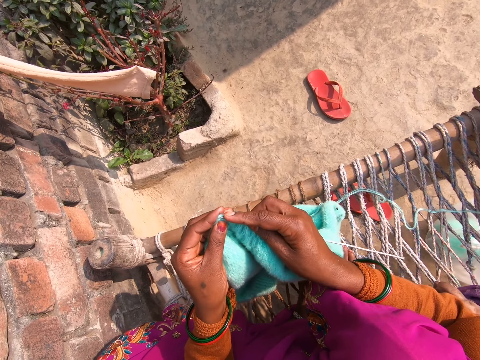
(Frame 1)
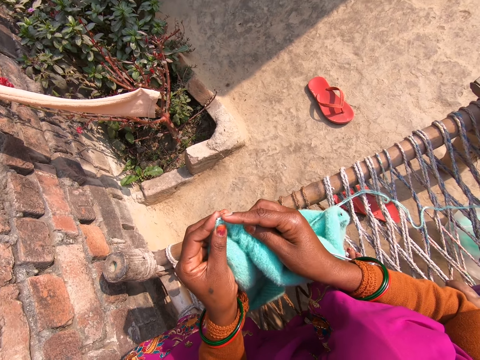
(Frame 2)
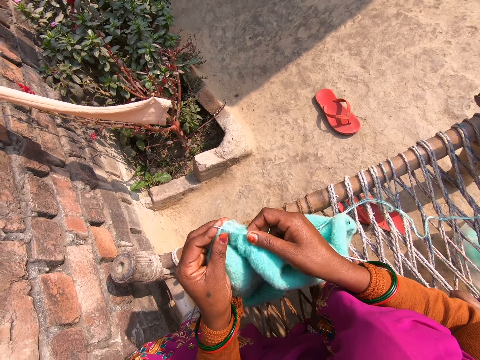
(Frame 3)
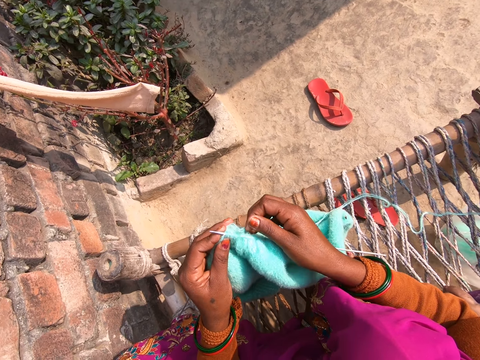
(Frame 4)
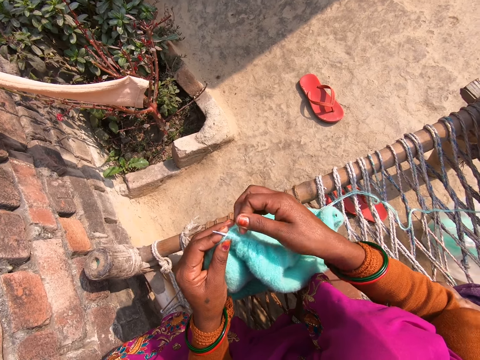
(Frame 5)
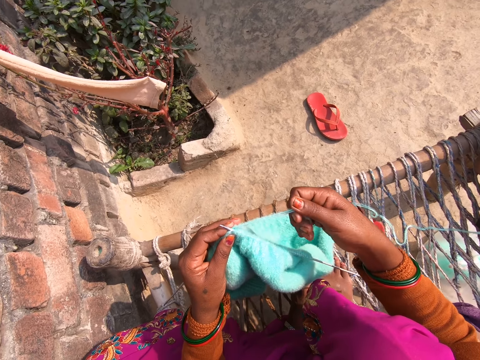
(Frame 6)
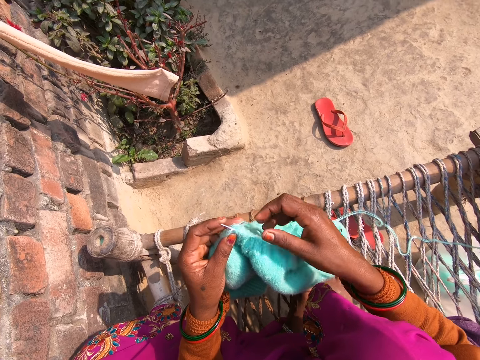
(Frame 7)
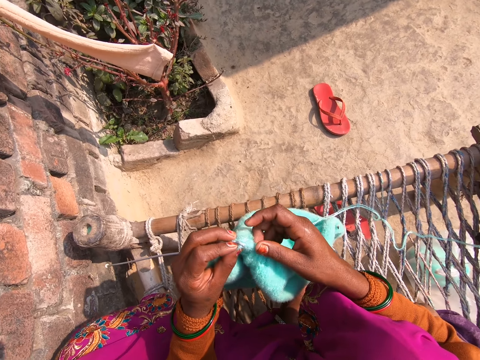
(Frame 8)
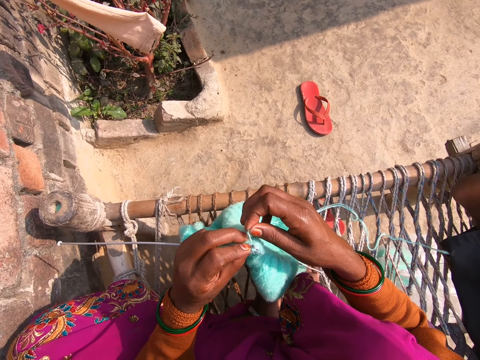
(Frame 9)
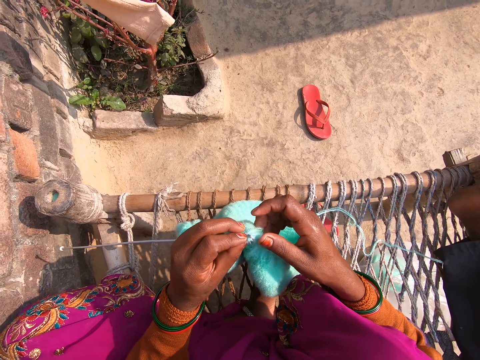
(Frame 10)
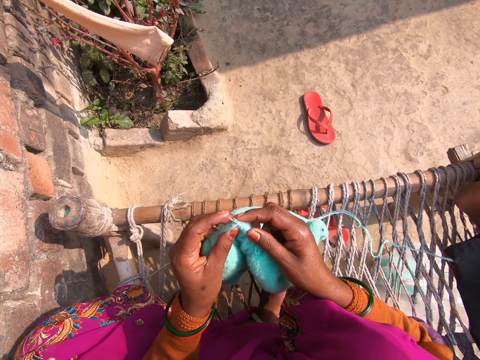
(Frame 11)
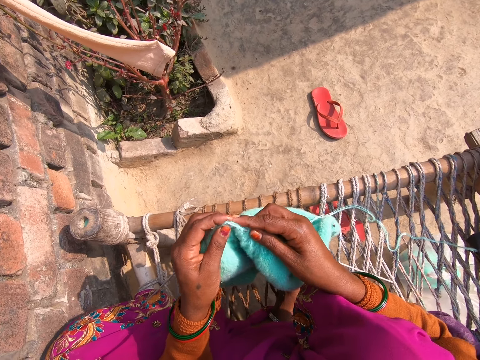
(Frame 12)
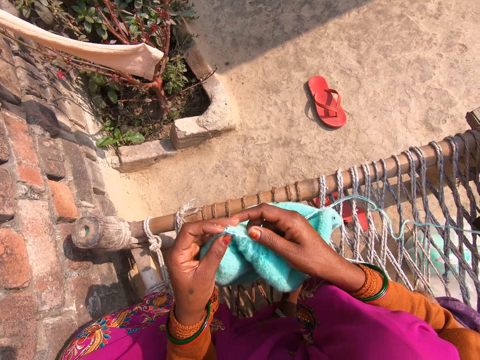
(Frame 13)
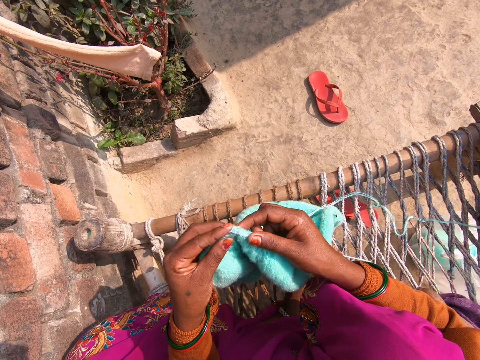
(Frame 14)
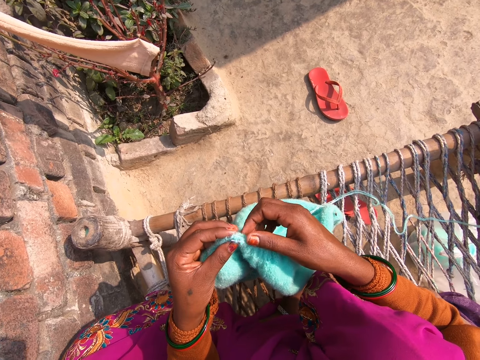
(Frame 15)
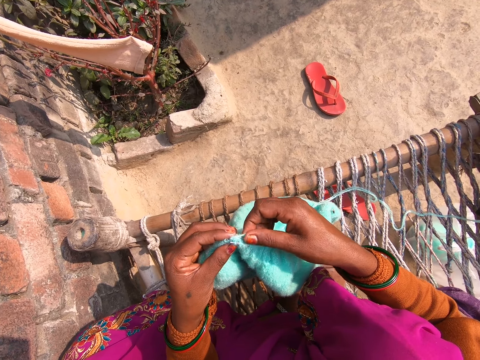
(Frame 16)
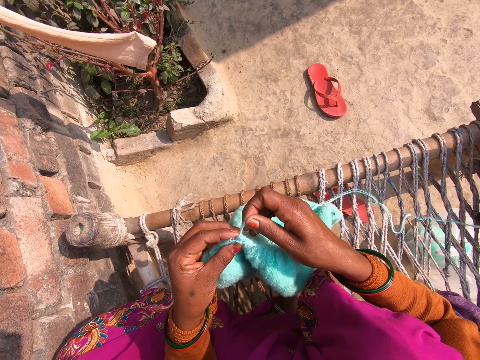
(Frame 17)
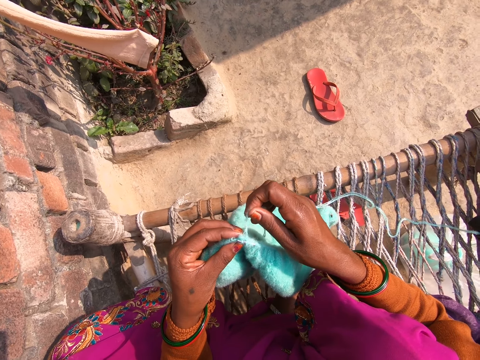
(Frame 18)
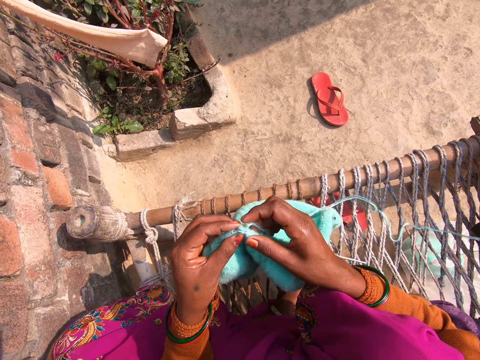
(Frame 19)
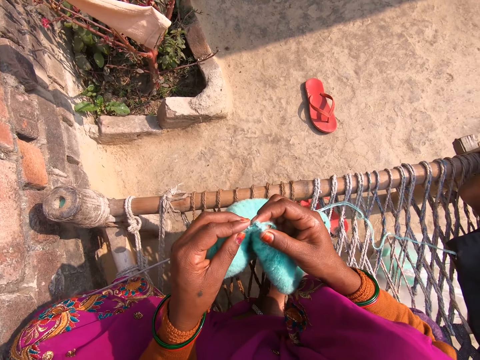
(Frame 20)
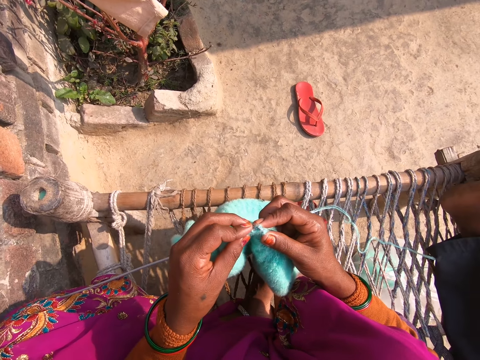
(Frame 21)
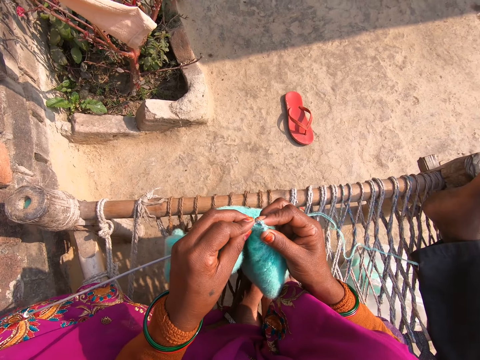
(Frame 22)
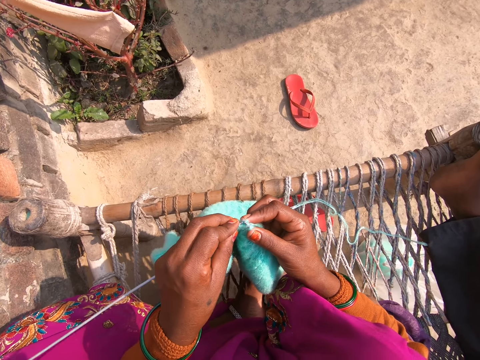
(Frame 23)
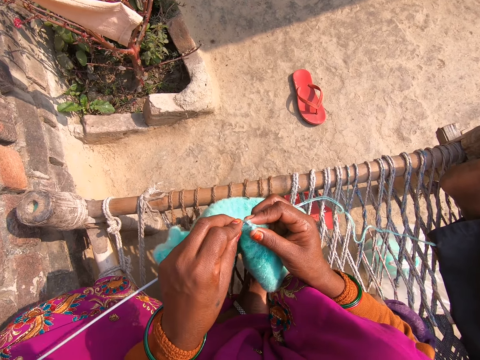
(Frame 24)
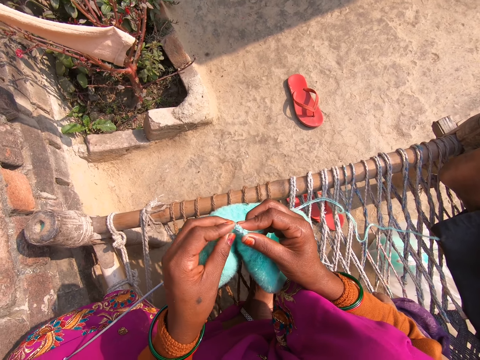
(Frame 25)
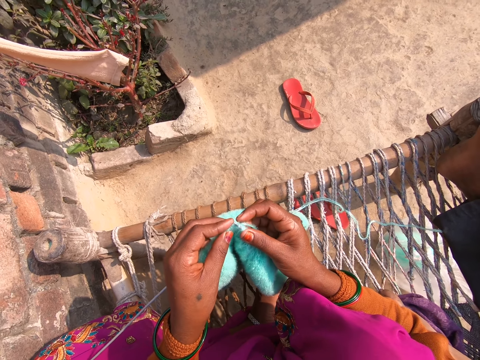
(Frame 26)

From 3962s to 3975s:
The camera wearer pulls the knitting yarn. They hold the knitting yarn. They knit the sweater. They pull the knitting yarn. They touch the thread. They knit the sweater.

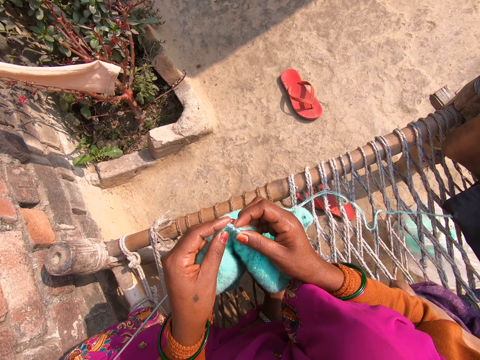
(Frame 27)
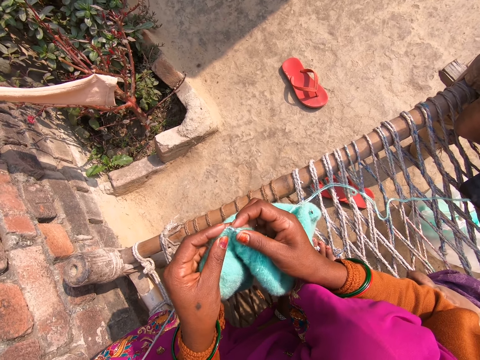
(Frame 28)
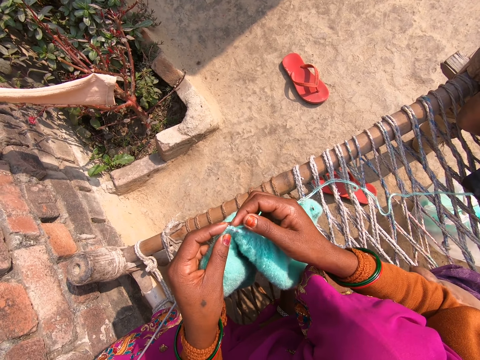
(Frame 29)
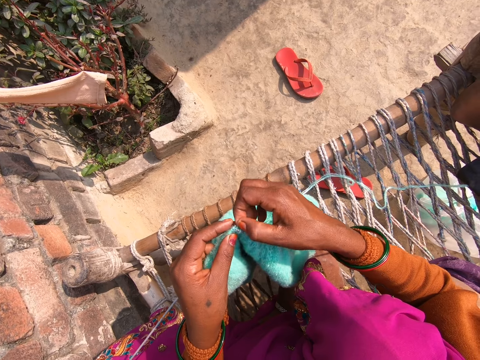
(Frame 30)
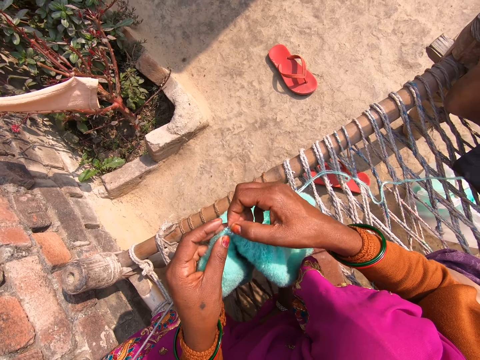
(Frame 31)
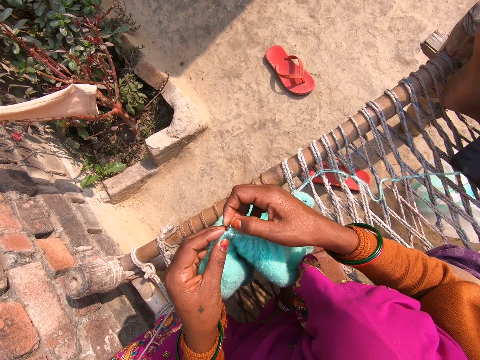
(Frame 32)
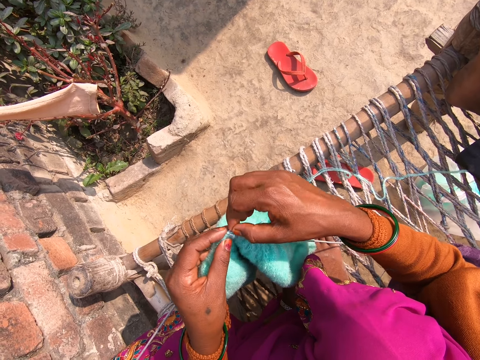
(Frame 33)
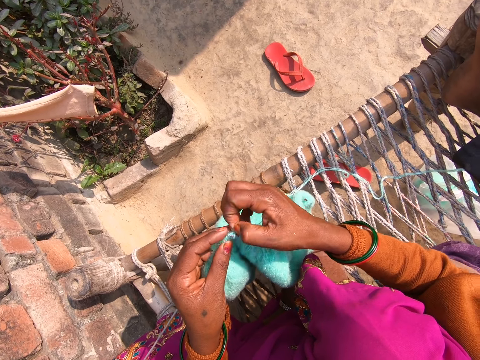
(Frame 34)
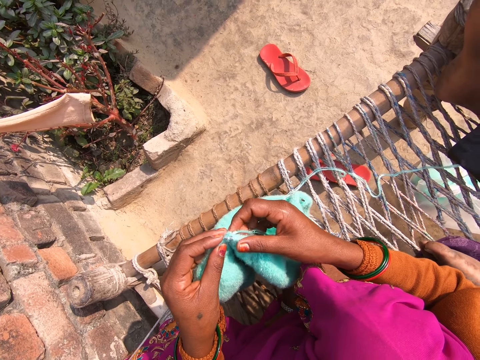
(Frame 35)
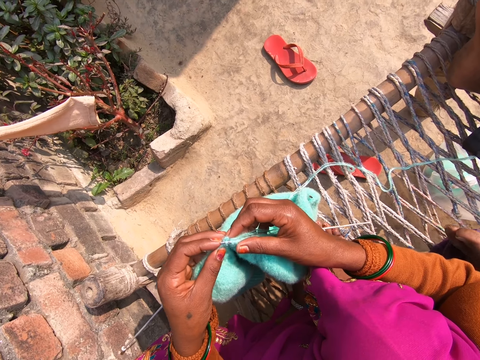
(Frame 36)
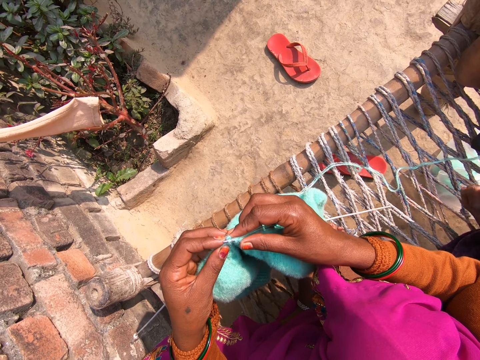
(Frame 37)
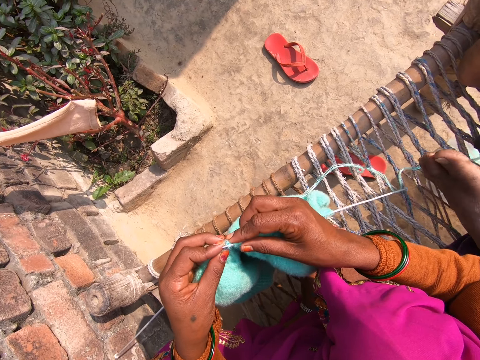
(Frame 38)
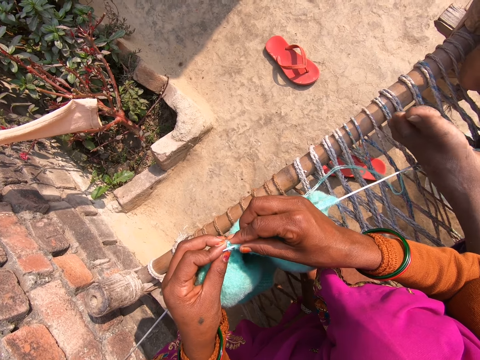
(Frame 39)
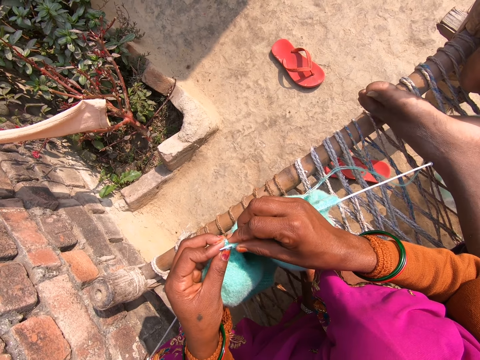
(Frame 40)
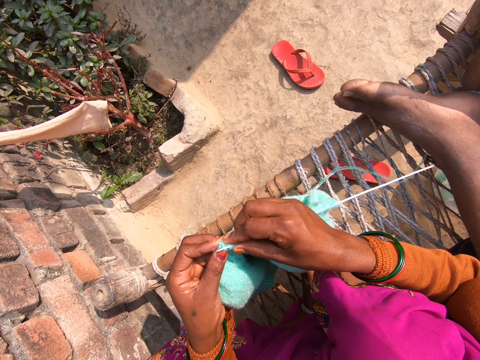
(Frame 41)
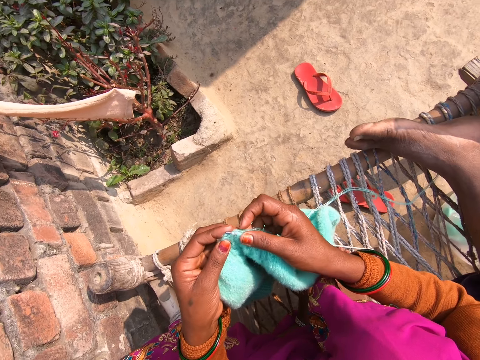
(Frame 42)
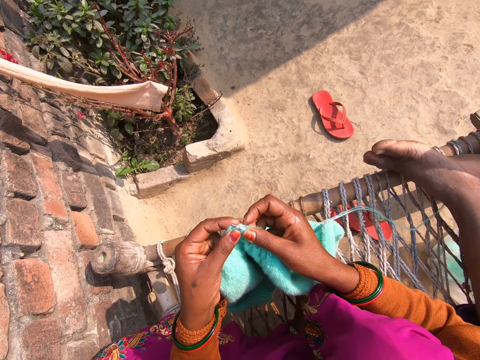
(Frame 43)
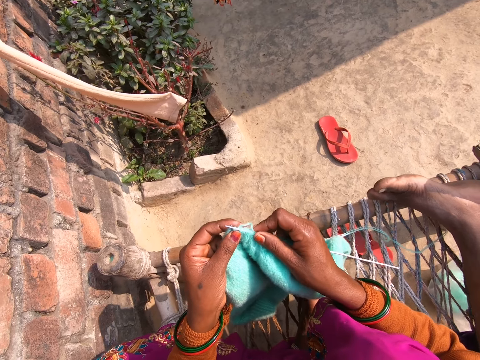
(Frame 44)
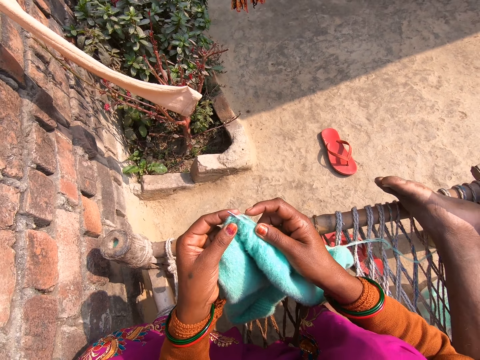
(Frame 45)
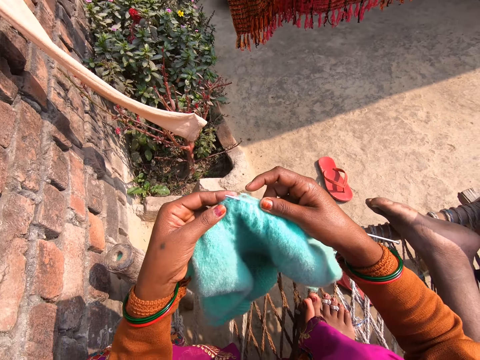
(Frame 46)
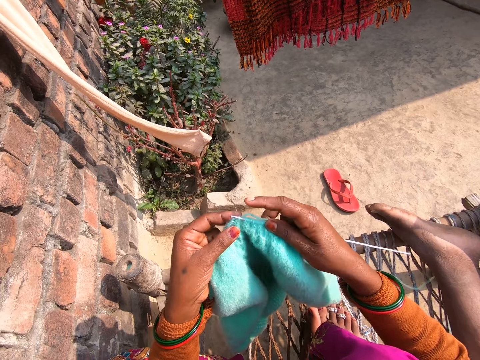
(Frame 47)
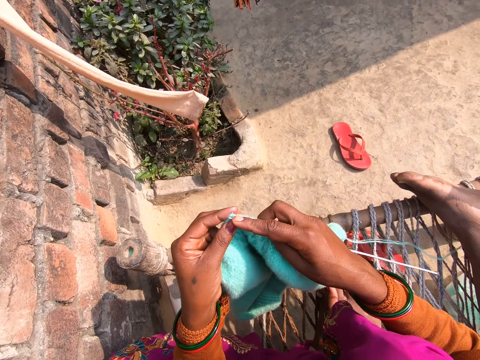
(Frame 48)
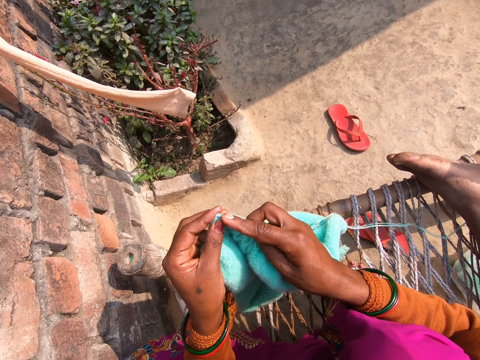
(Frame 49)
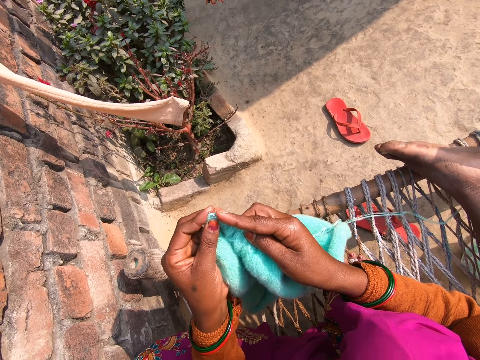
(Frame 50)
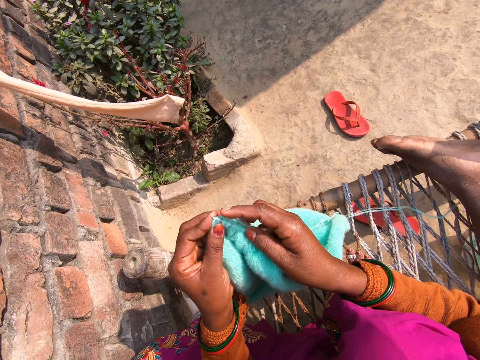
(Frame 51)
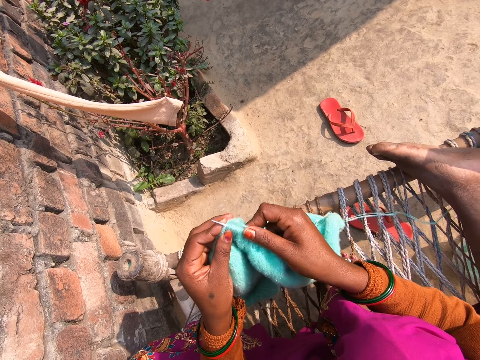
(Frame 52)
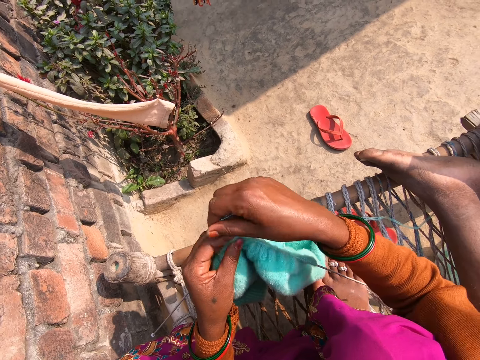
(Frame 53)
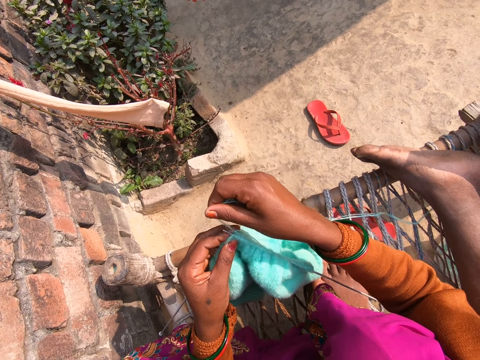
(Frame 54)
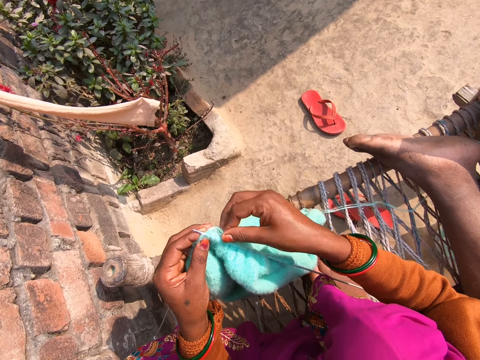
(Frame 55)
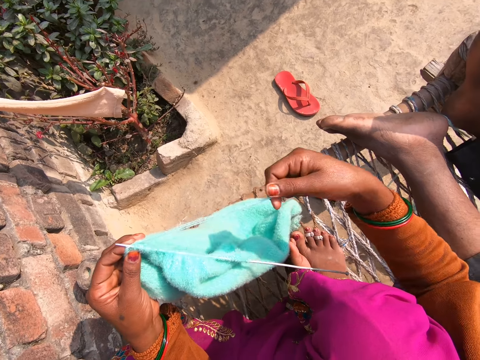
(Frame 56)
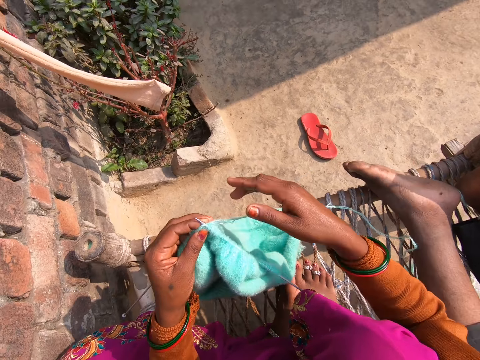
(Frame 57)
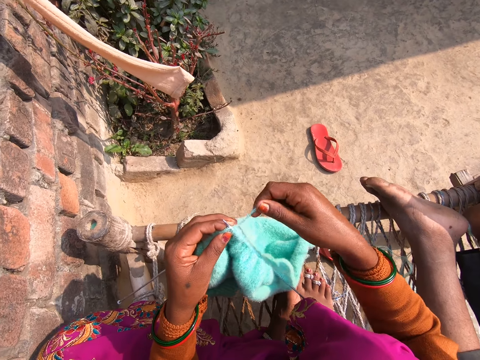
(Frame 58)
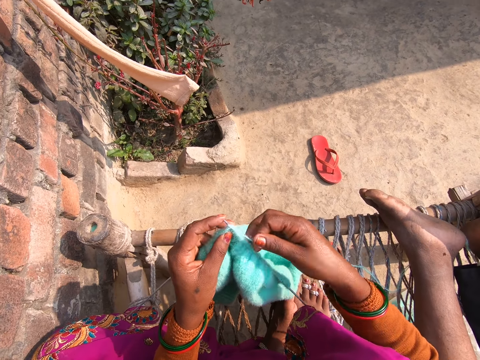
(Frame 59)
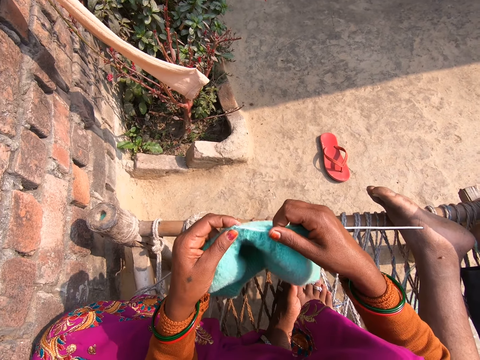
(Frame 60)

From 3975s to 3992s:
The camera wearer pulls the knitting yarn. They knit the sweater. They look at the sweater. They knit the sweater. They roll the yarn around the crochet needle. They pull the knitting yarn. They knit a piece of cloth. They roll the yarn around the crochet needle.
